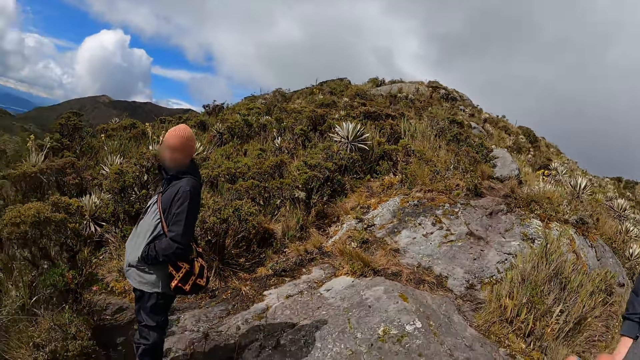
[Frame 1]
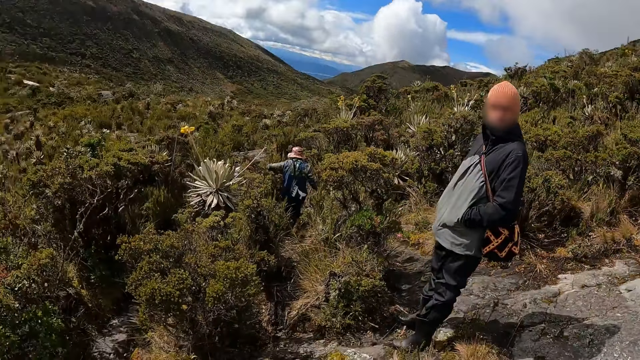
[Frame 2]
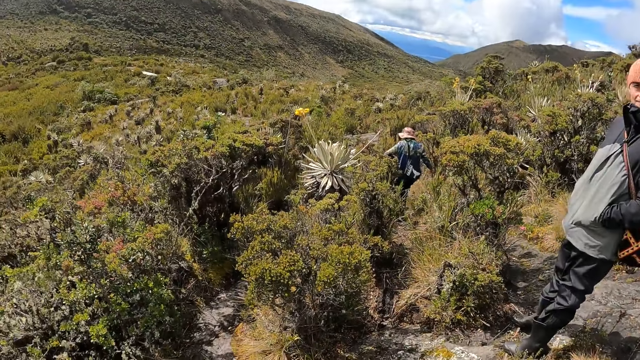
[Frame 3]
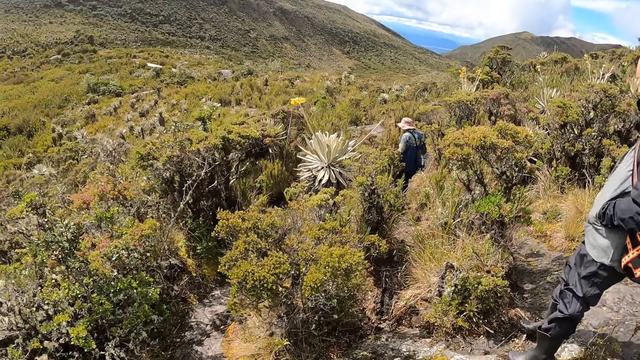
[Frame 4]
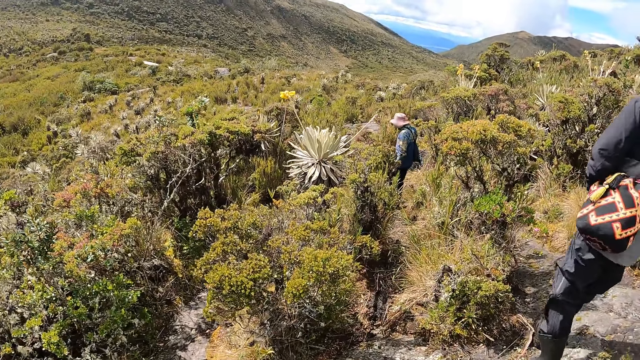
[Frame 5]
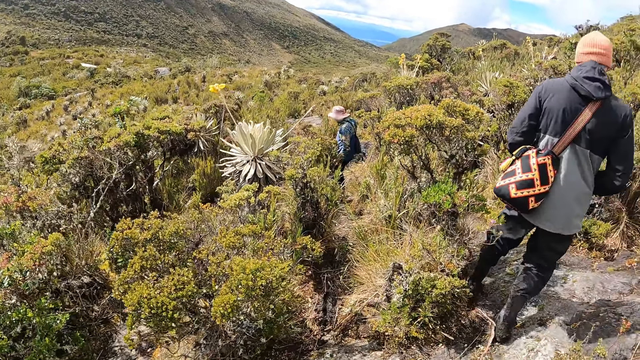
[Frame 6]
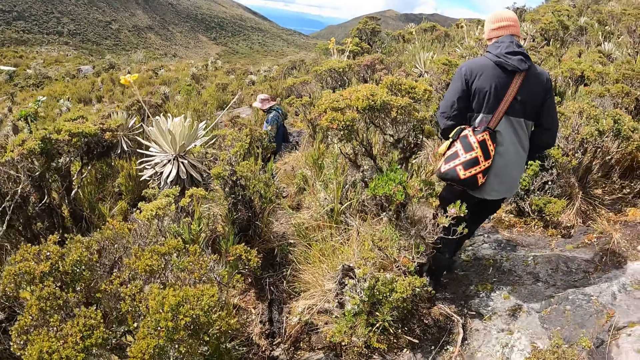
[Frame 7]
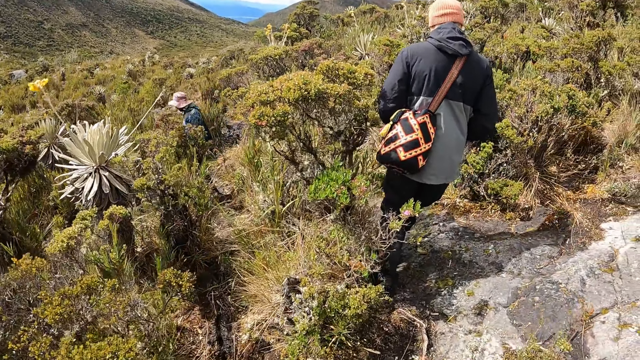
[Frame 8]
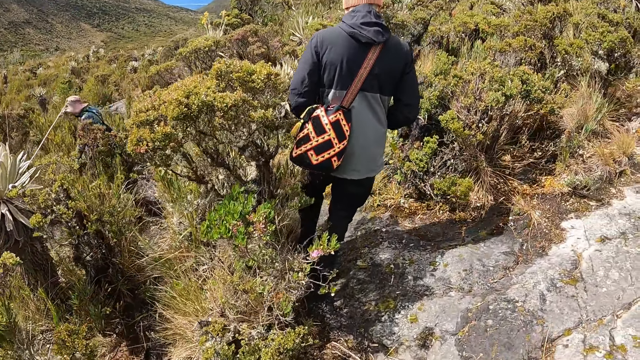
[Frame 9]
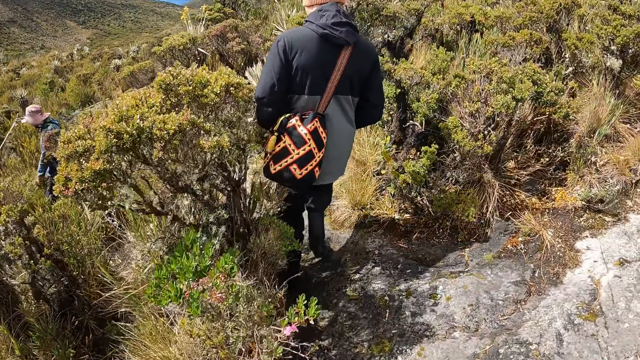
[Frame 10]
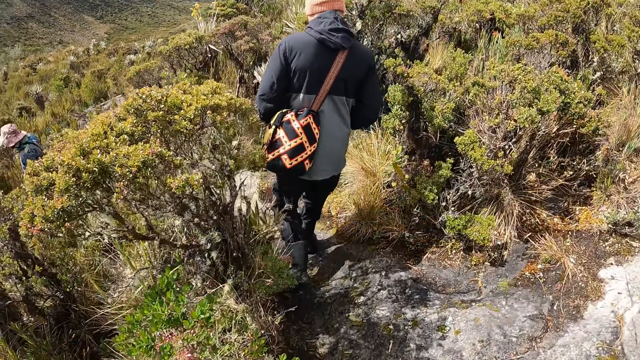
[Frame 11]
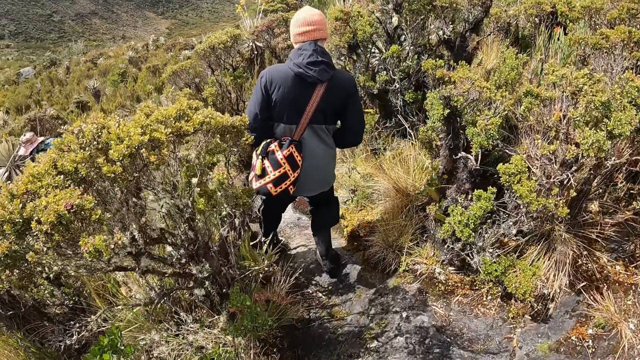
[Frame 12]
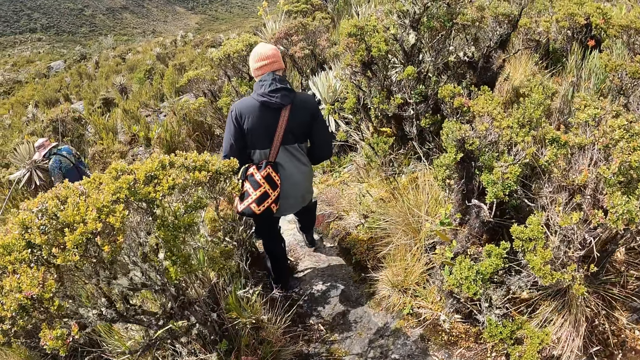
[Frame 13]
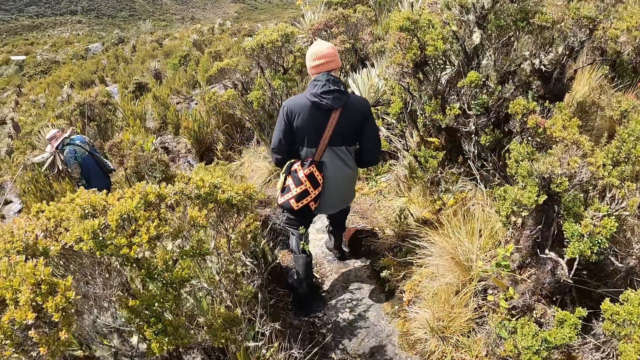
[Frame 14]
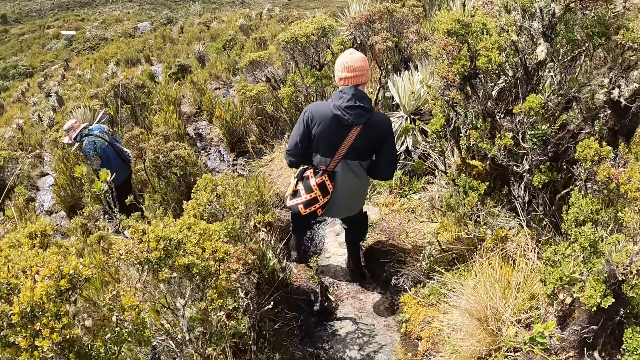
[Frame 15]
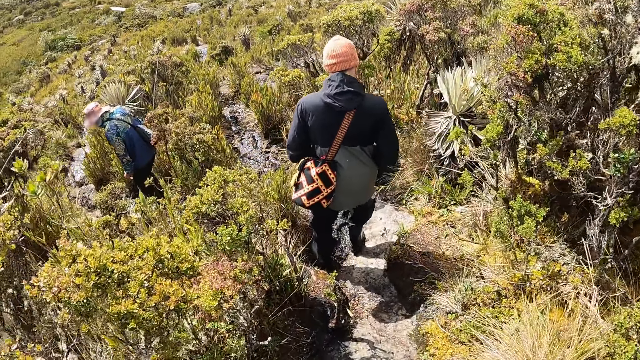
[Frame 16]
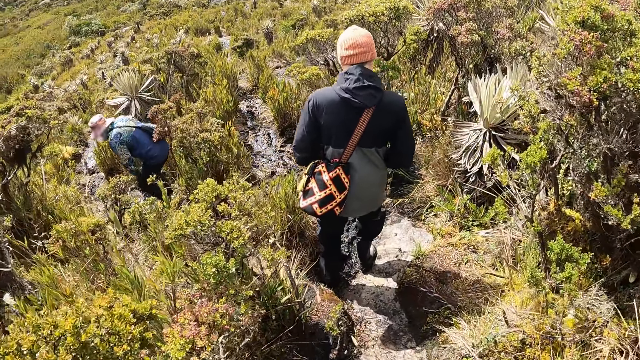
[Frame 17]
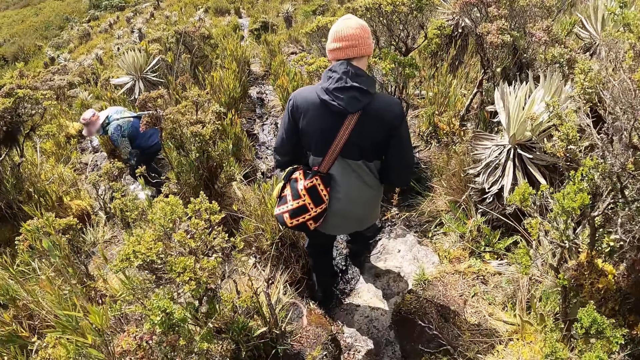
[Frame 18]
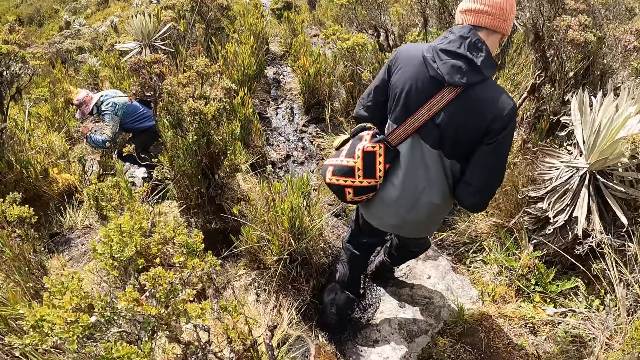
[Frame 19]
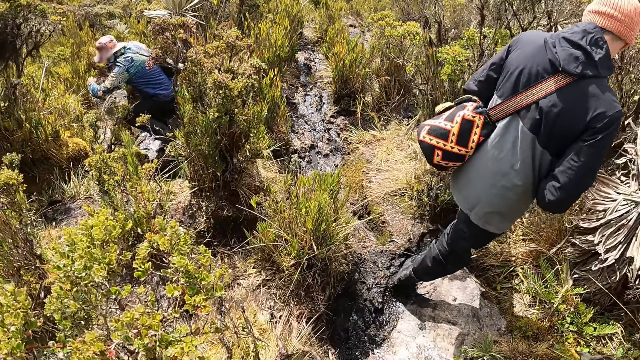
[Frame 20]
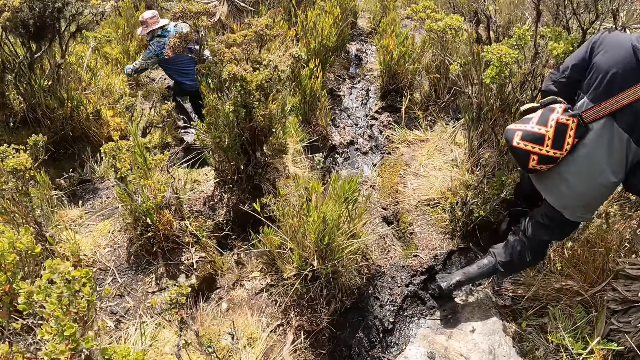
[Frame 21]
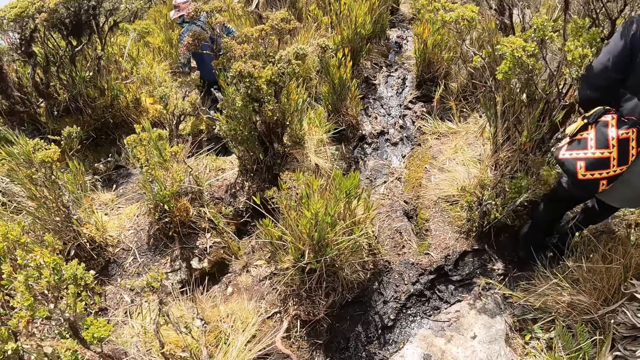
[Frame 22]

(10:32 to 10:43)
The camera wearer looks around. They look at a person. They look at another person. They walk around.

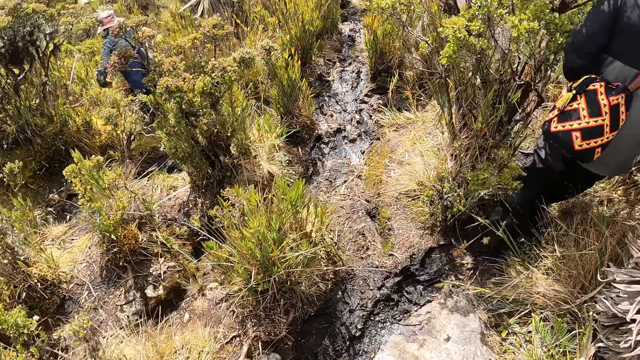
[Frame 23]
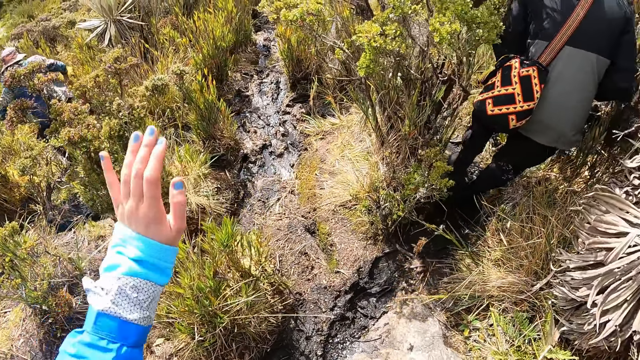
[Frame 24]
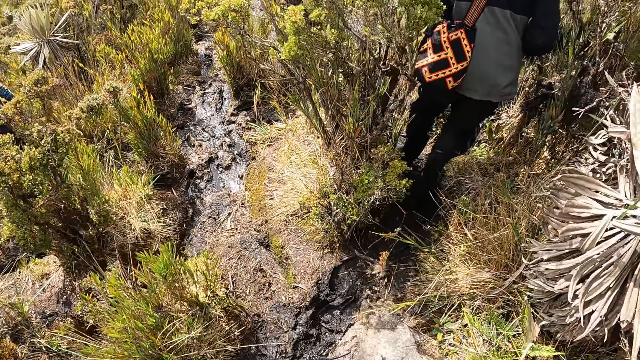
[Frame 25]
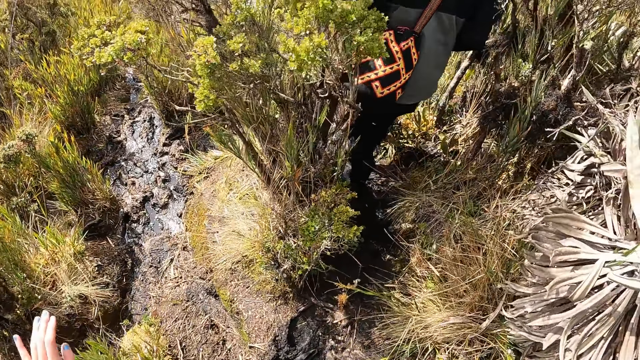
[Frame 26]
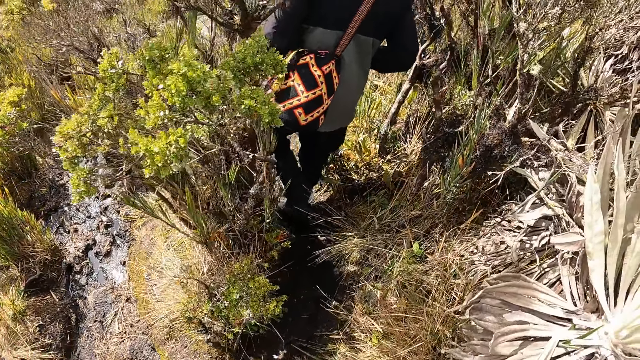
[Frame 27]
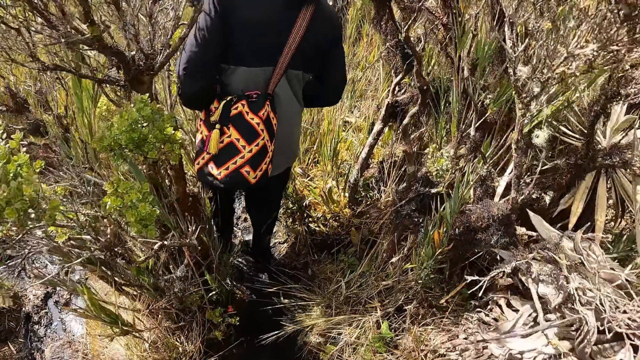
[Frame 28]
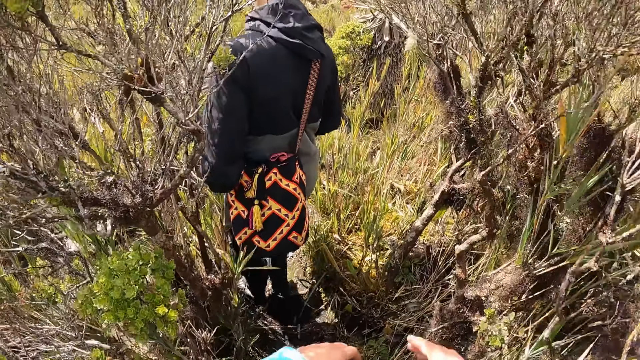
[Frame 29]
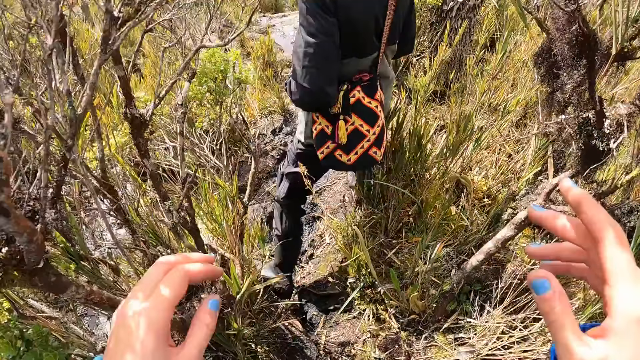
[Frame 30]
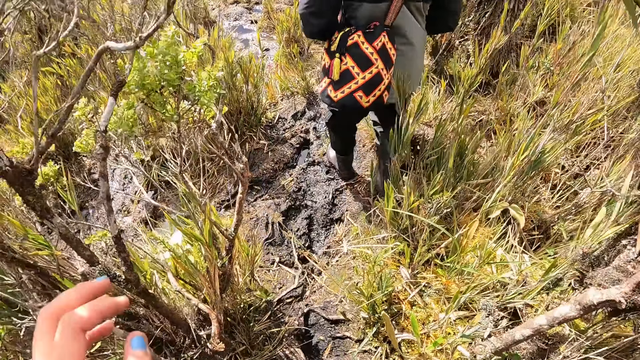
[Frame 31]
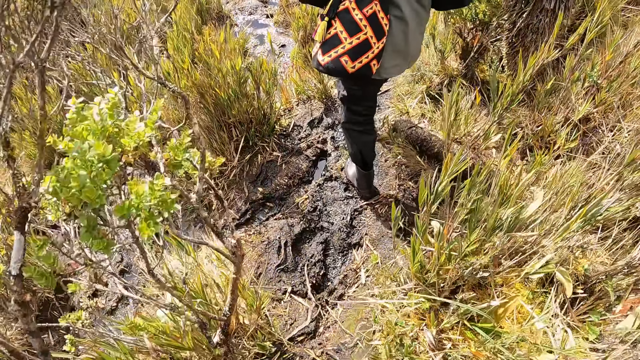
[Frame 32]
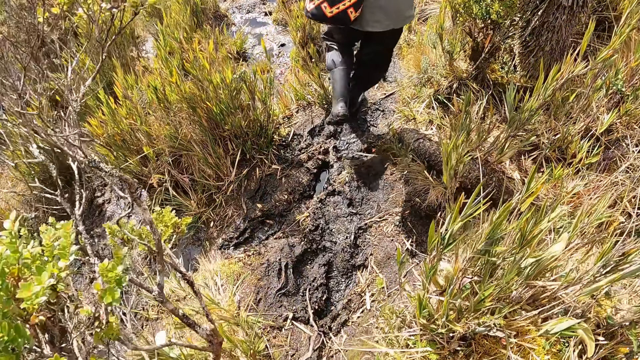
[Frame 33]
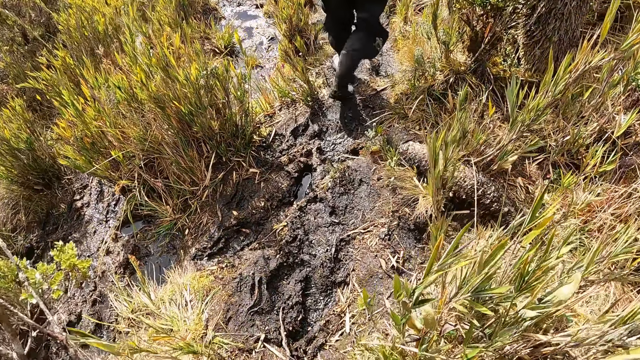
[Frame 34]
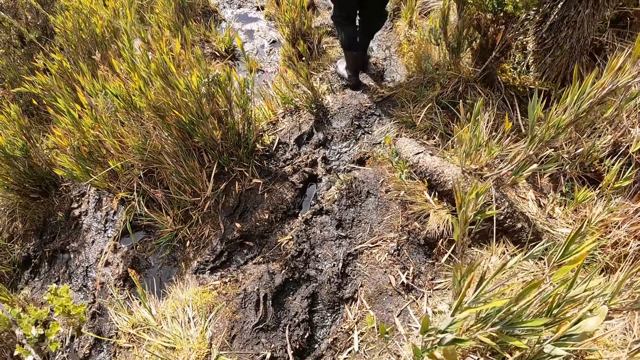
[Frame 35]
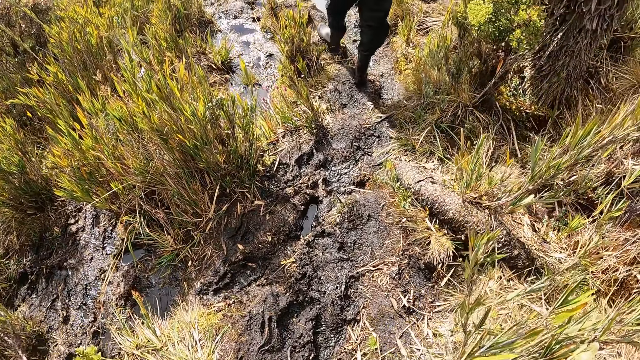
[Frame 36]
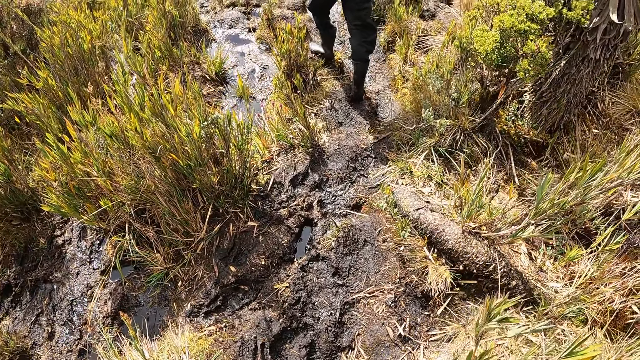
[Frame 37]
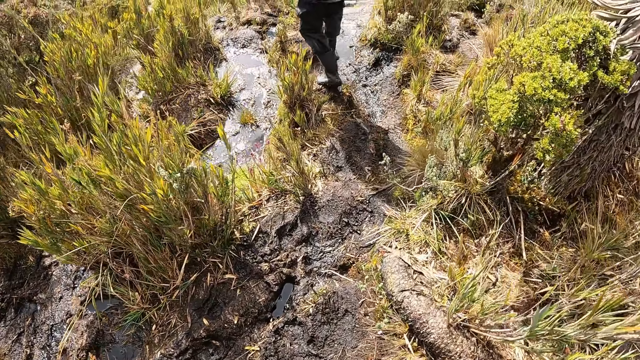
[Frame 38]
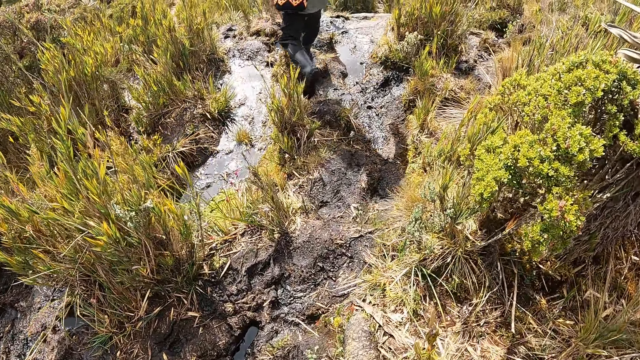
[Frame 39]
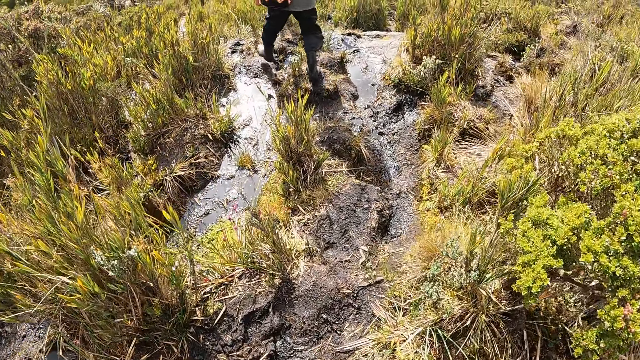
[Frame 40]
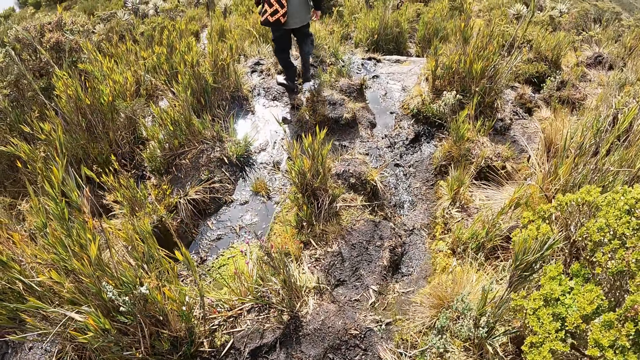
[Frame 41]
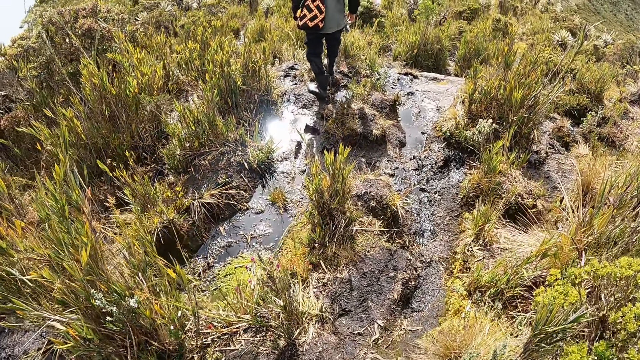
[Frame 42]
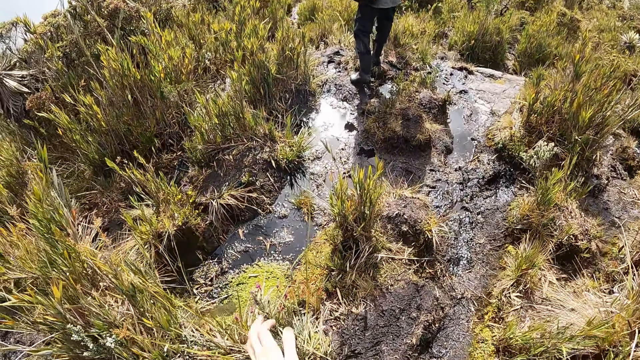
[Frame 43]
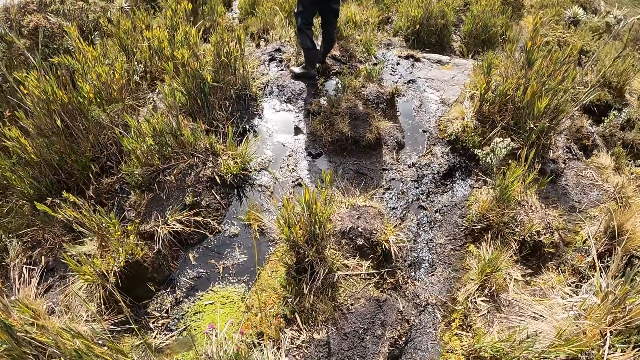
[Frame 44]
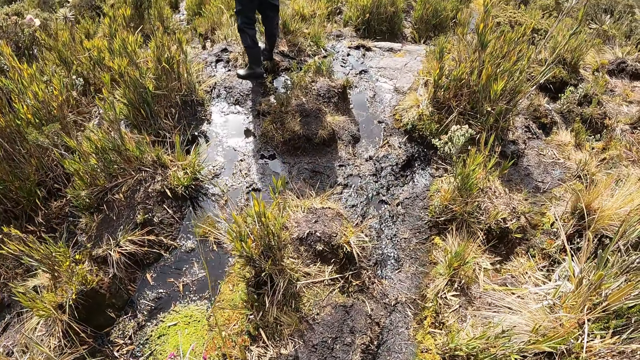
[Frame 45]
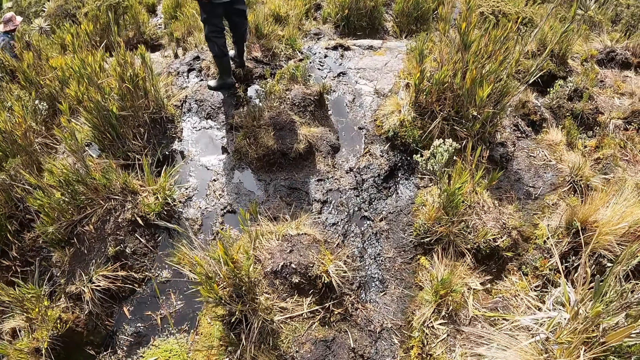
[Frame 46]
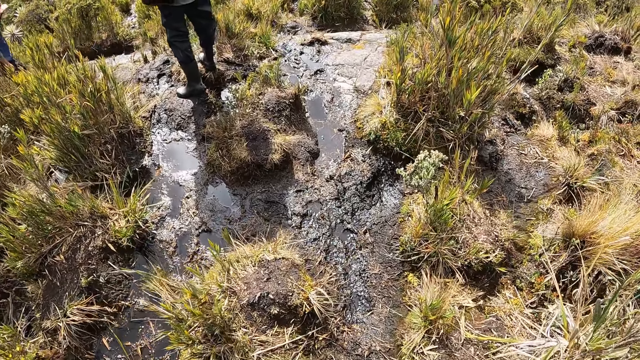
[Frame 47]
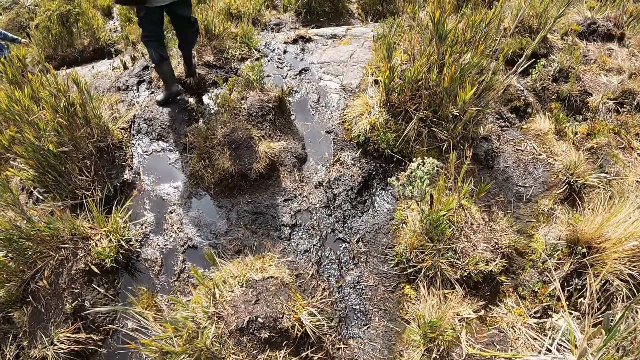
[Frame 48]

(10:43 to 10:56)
The camera wearer waves the left hand. They look at the hands. They look at the legs of a person. They look at the vegetation. They look at the water on the ground. They wave the left hand. They look at the water on the ground.
